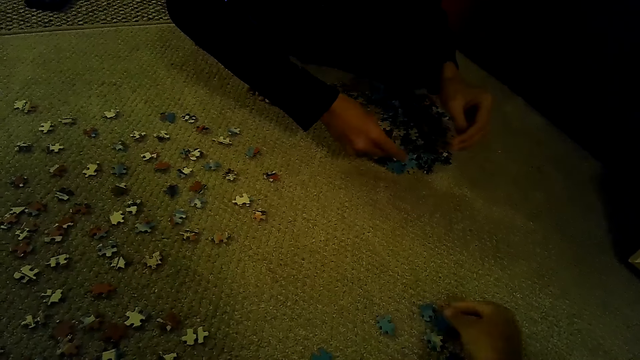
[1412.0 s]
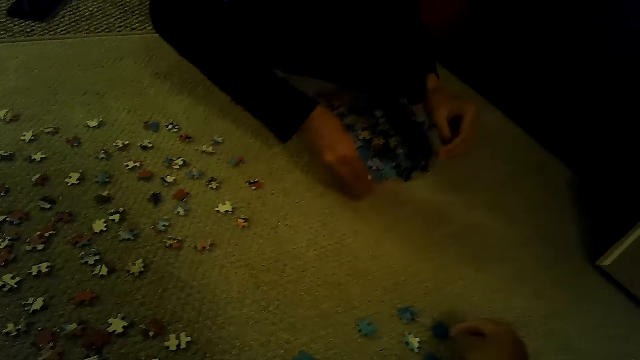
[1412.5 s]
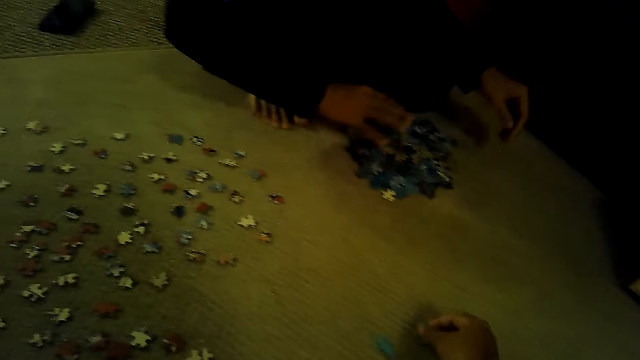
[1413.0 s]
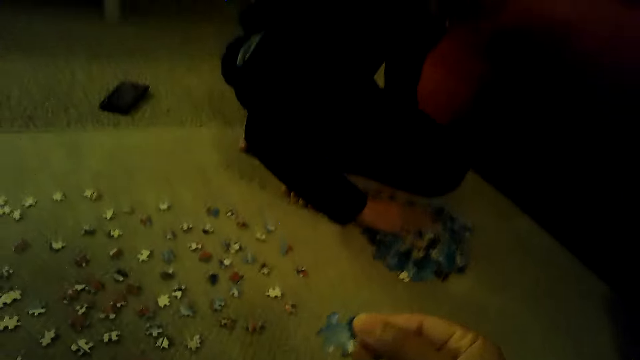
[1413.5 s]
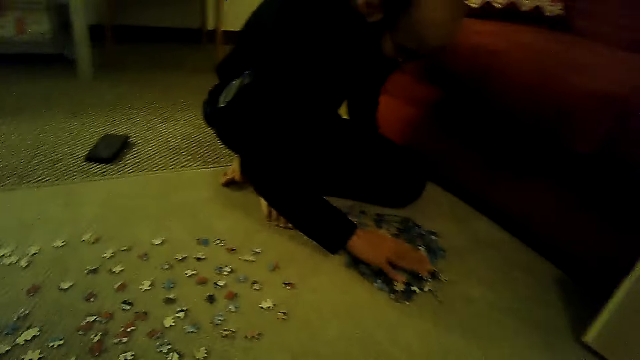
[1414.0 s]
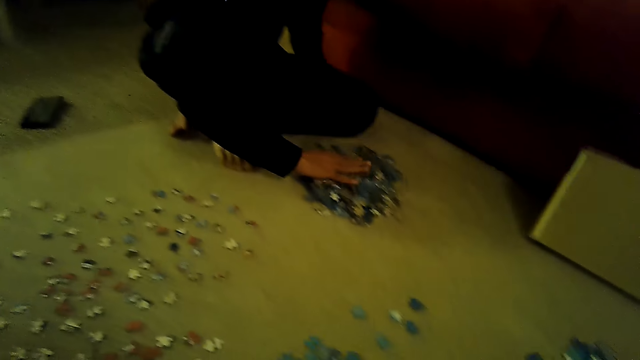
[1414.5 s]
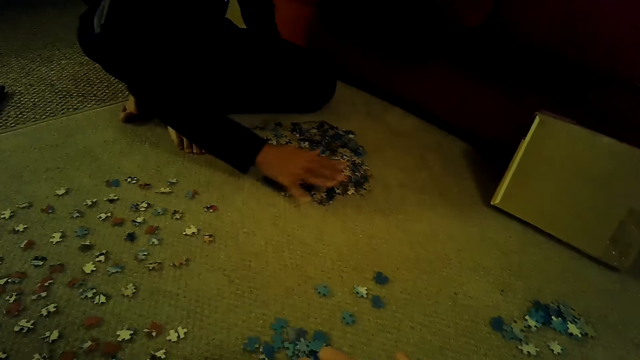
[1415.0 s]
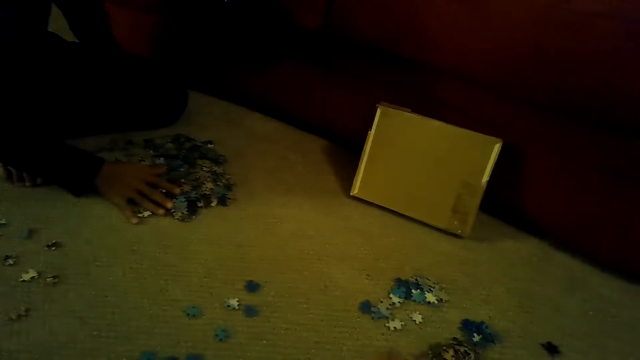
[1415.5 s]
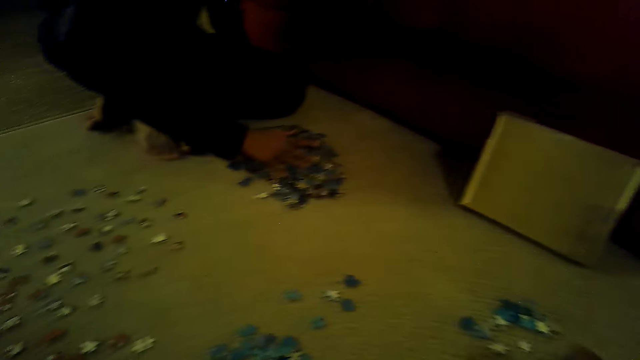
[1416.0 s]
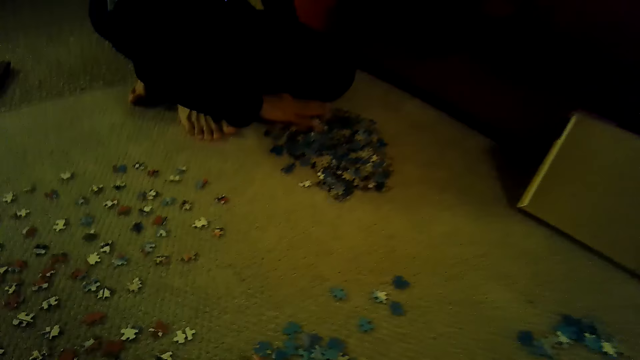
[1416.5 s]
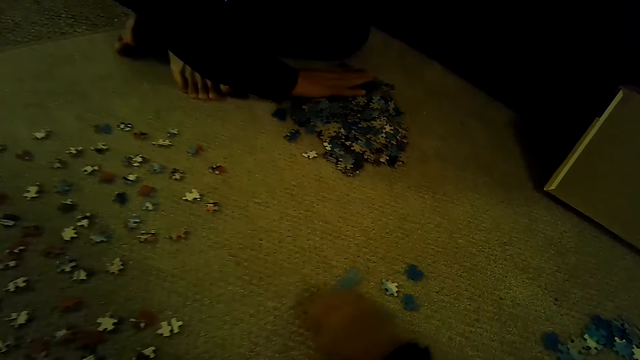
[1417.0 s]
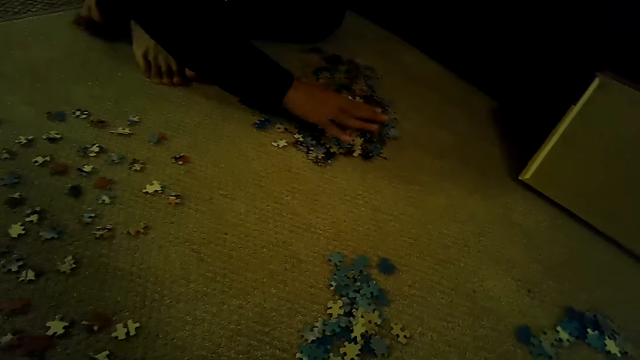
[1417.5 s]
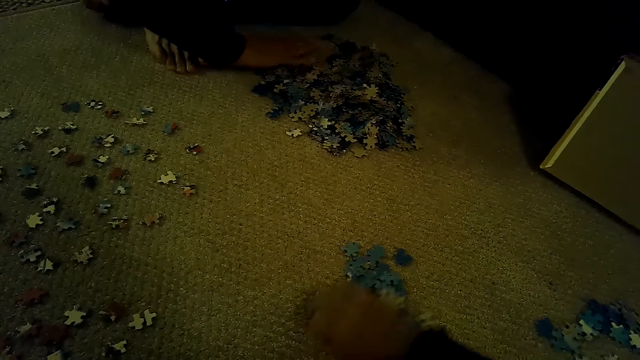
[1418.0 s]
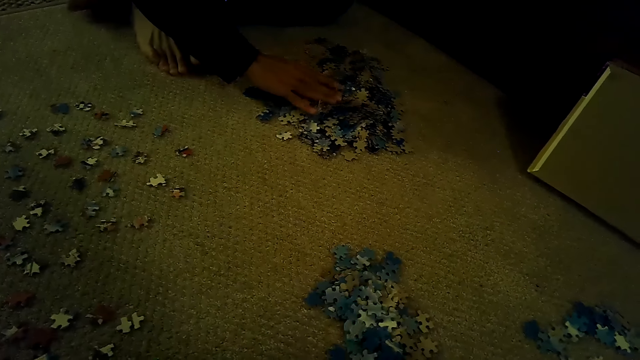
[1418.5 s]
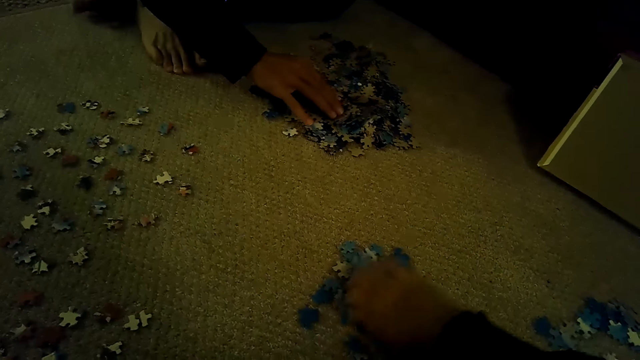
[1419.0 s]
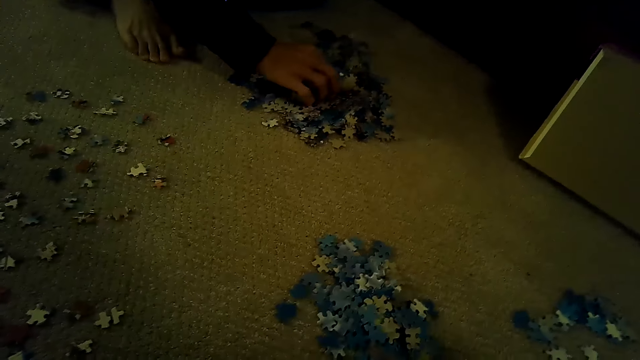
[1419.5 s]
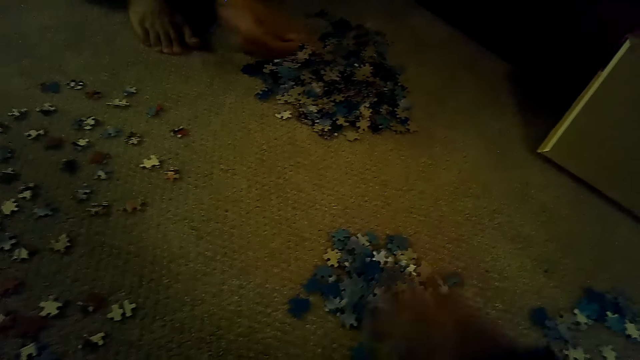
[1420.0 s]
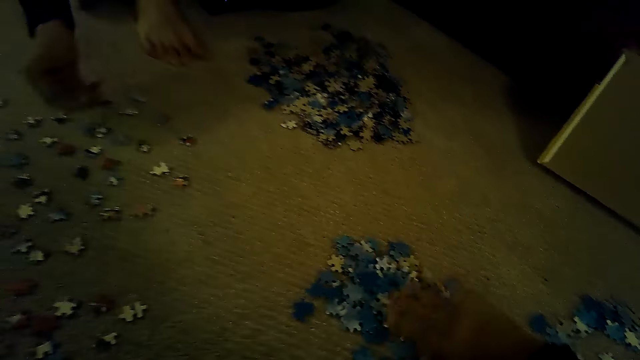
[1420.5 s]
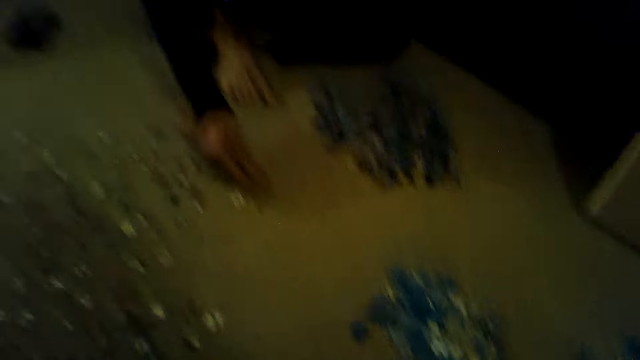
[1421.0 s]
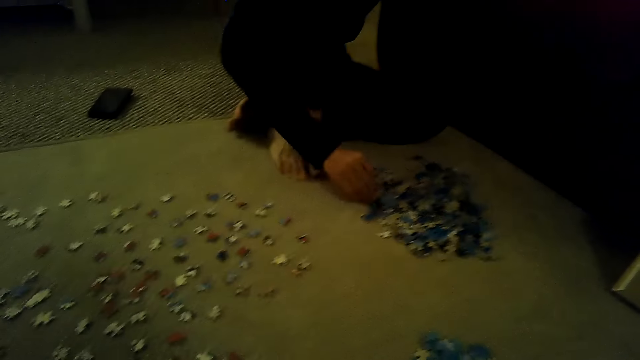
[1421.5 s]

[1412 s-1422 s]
The camera wearer plays the jigsaw puzzle. A man moves the jigsaw puzzle. The camera wearer moves the jigsaw puzzle.

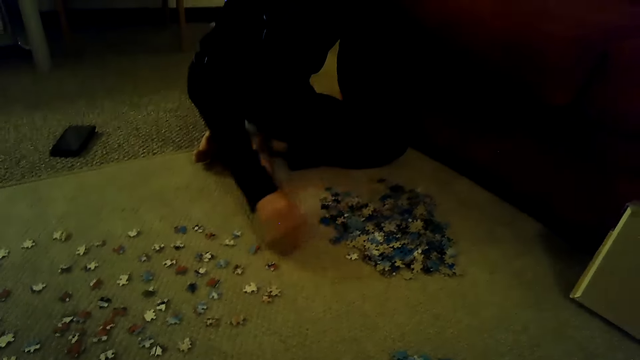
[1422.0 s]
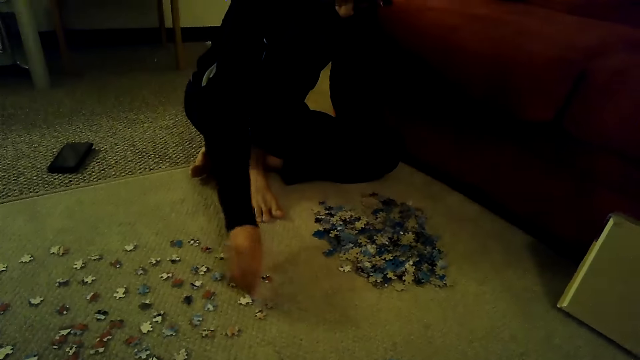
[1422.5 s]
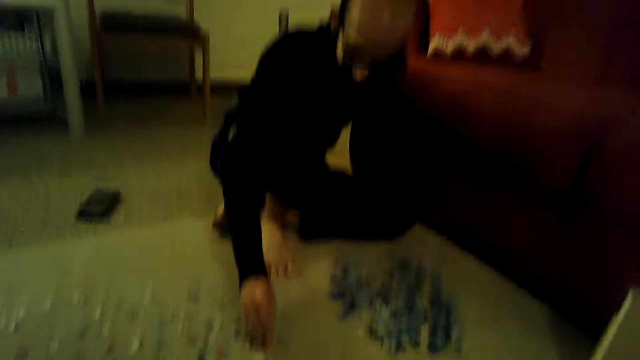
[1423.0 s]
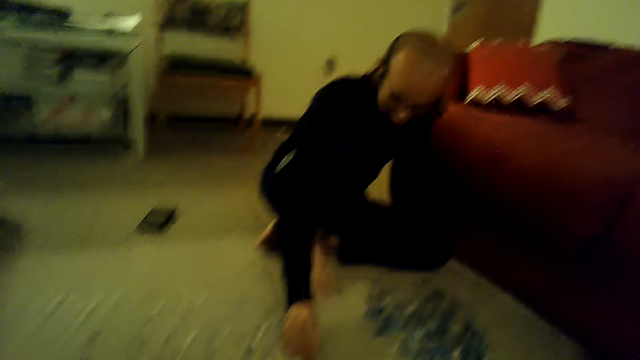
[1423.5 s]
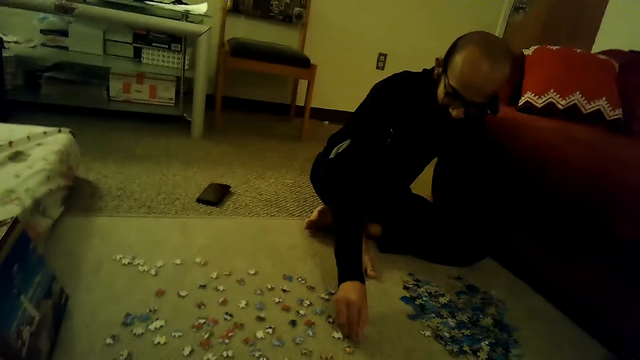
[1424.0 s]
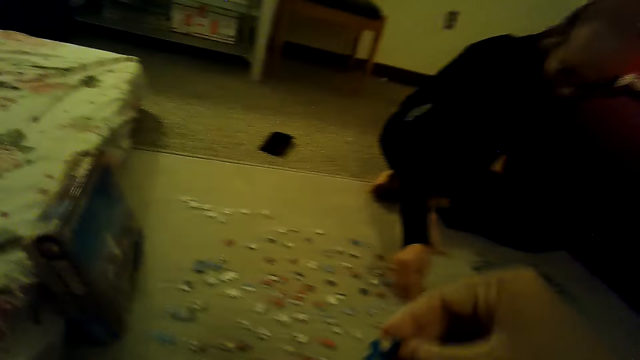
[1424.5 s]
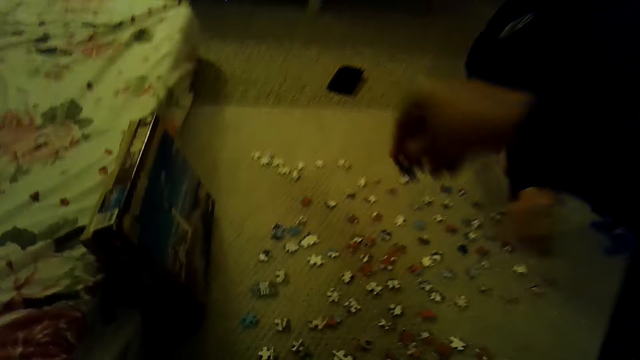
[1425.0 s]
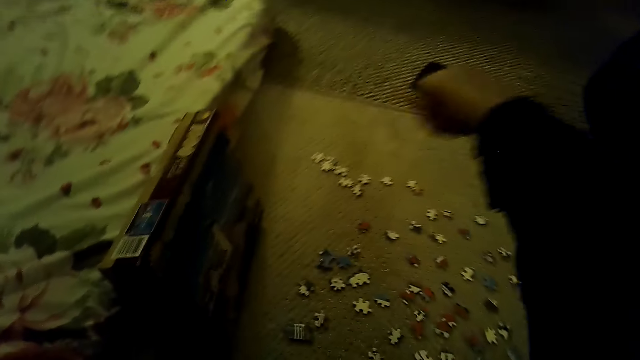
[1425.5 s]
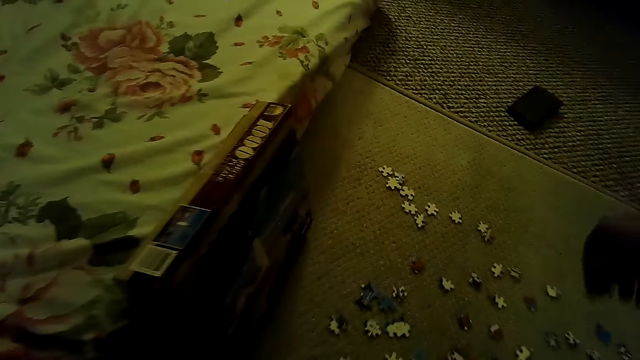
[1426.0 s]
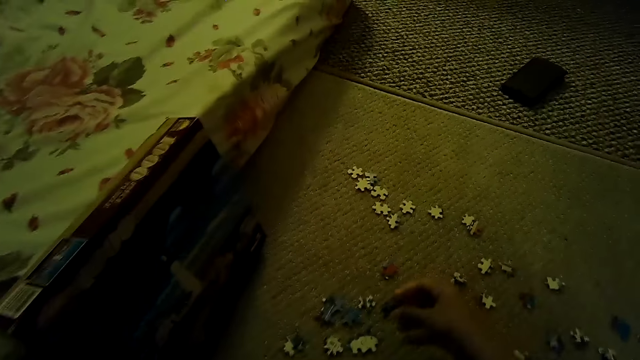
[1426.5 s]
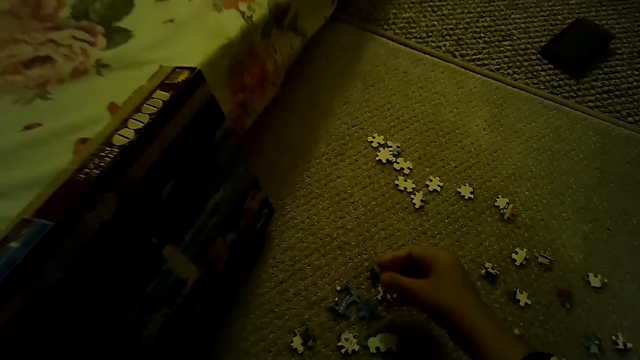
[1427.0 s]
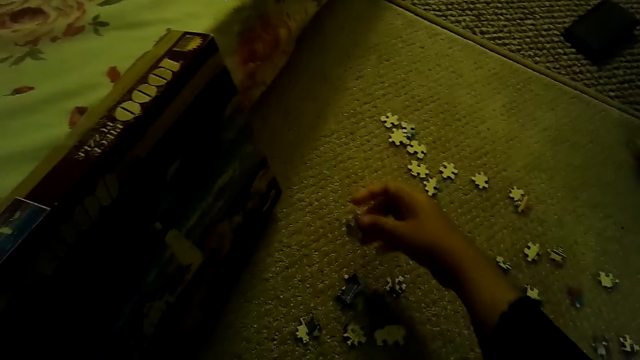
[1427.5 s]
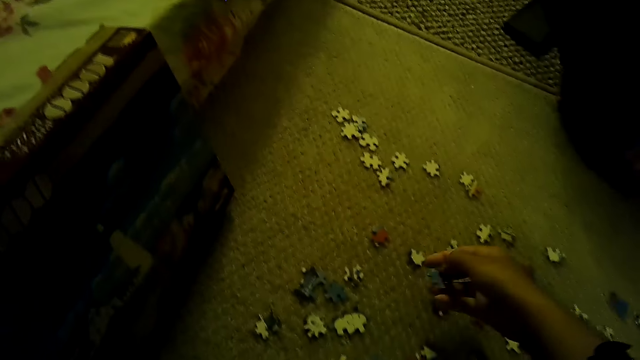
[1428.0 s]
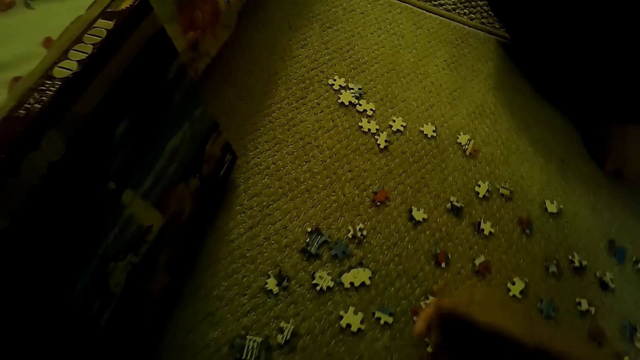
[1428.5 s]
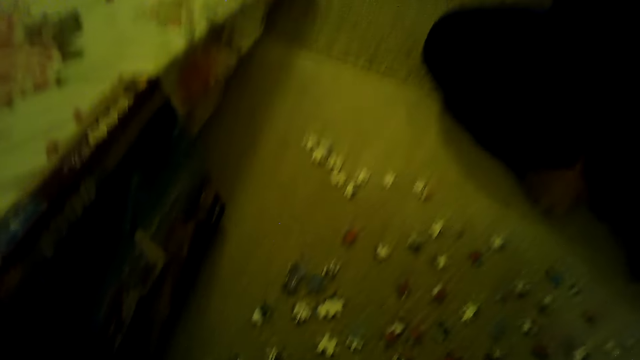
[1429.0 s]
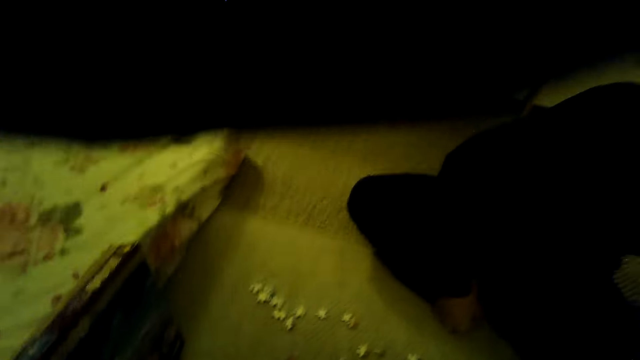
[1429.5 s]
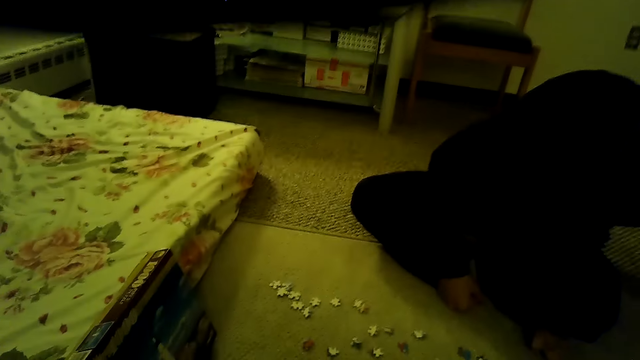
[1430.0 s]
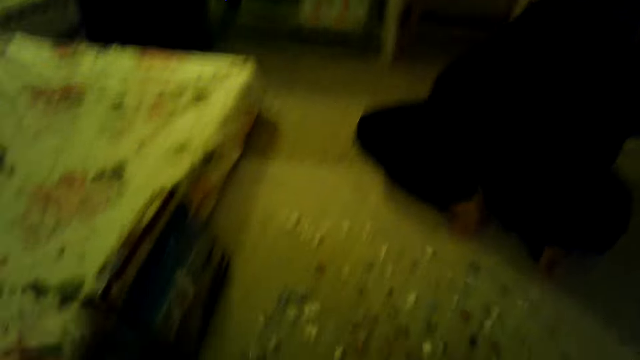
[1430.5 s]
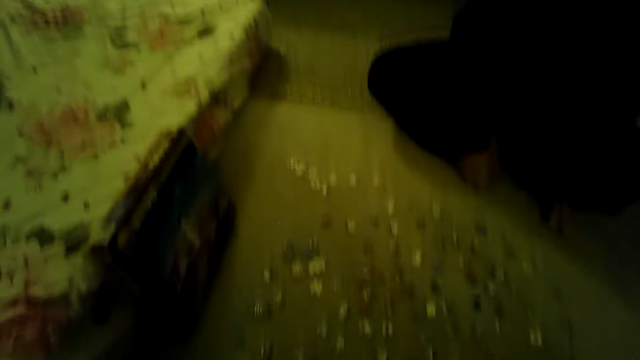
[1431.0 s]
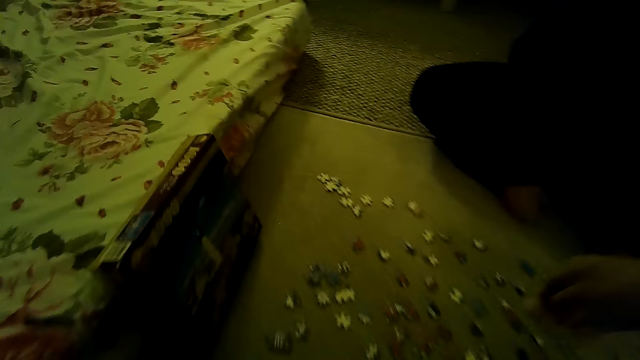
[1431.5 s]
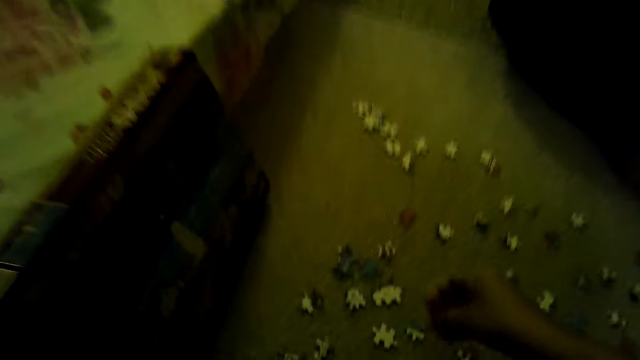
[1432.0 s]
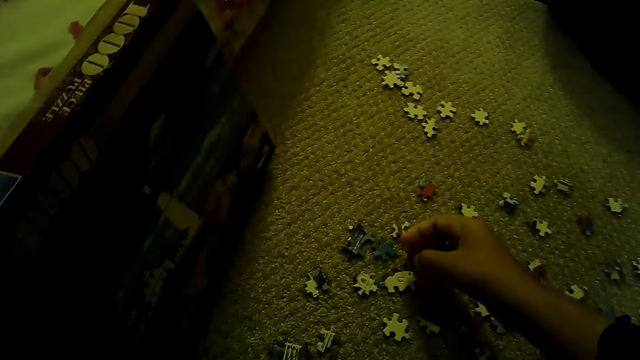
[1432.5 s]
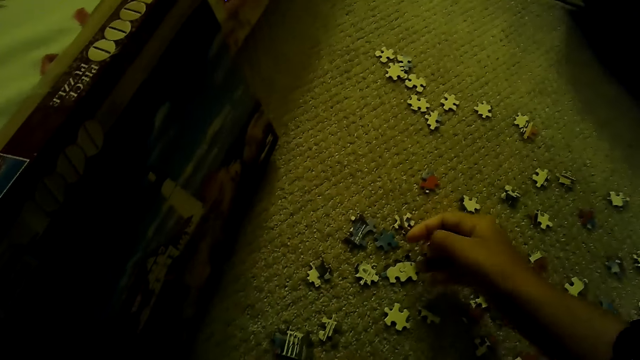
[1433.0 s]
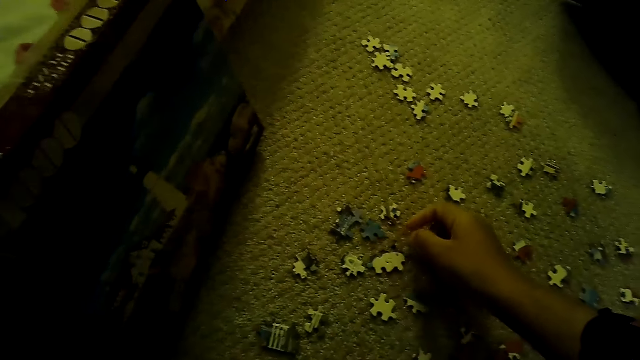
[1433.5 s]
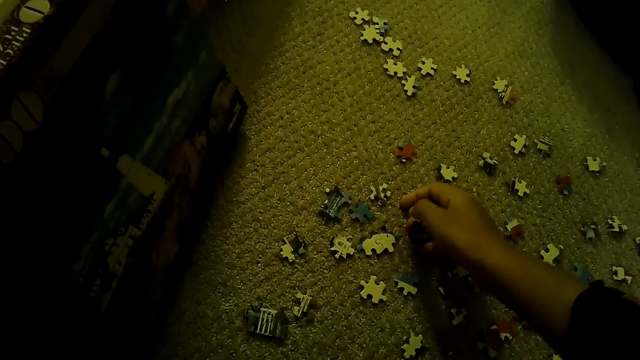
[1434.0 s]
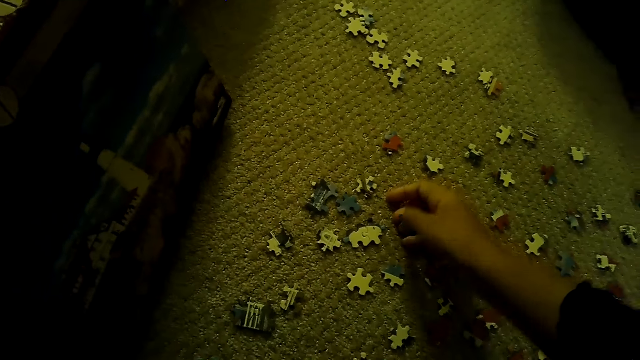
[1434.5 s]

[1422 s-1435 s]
The camera wearer stares at a man. They swing the right hand. They play the jigsaw puzzle. They stare at the pieces of the jigsaw puzzle.
